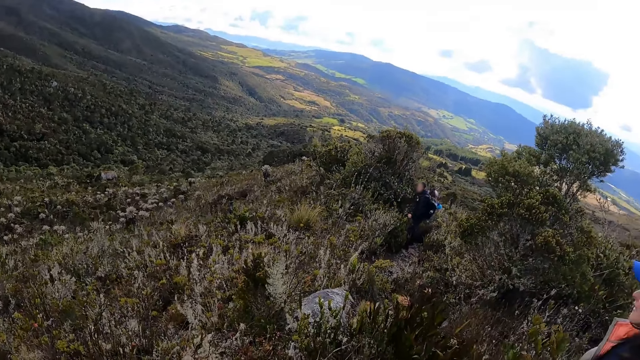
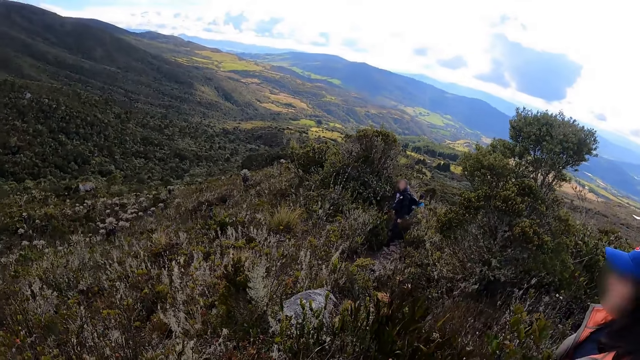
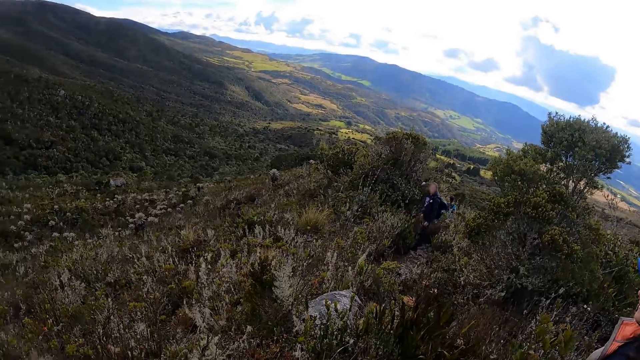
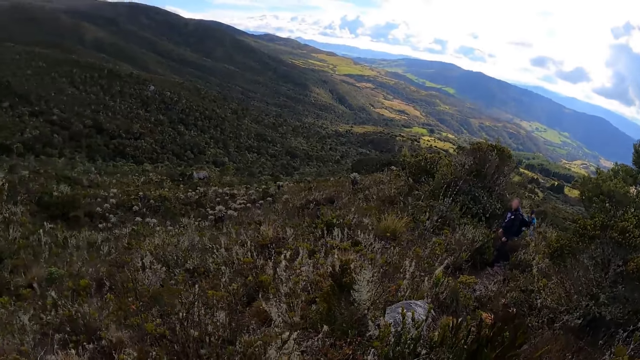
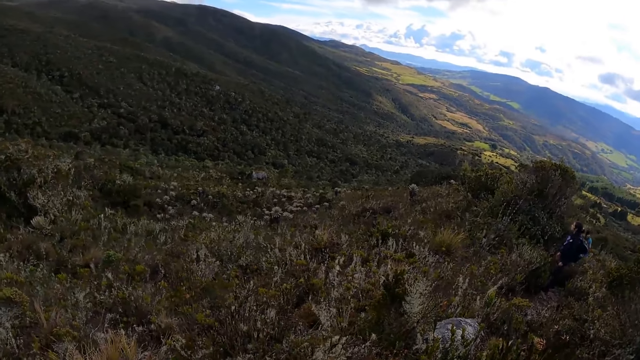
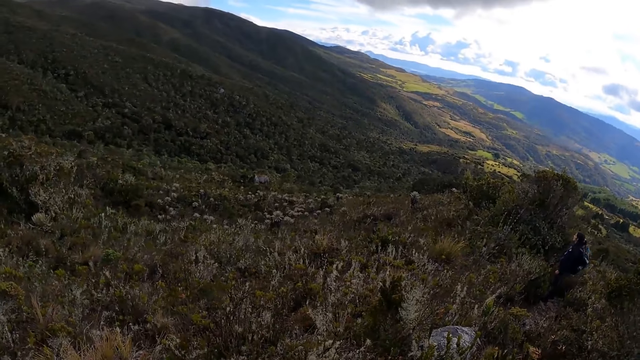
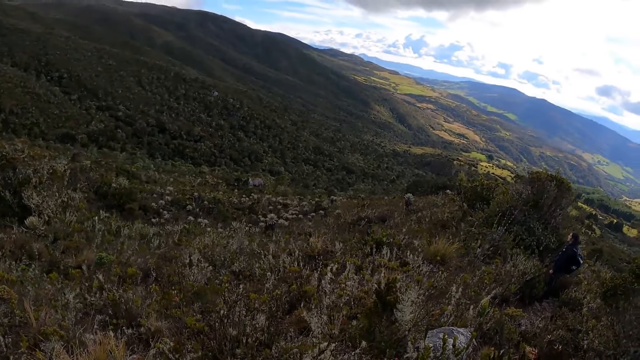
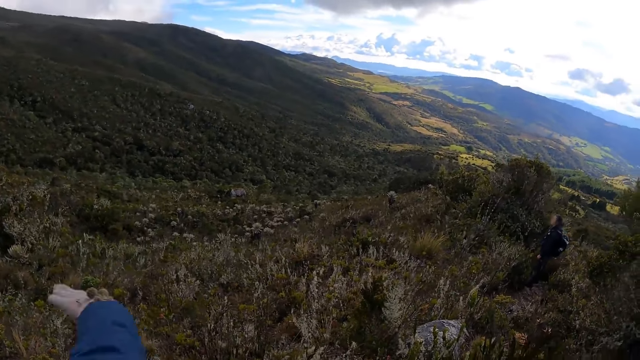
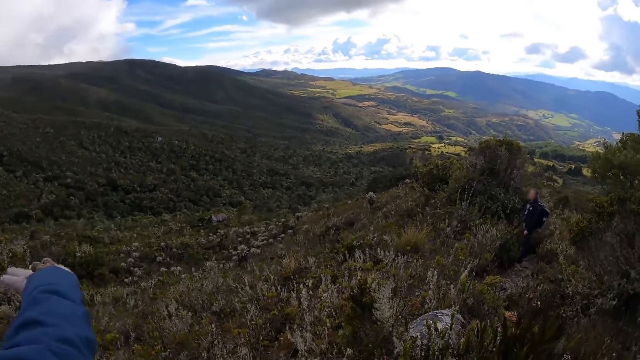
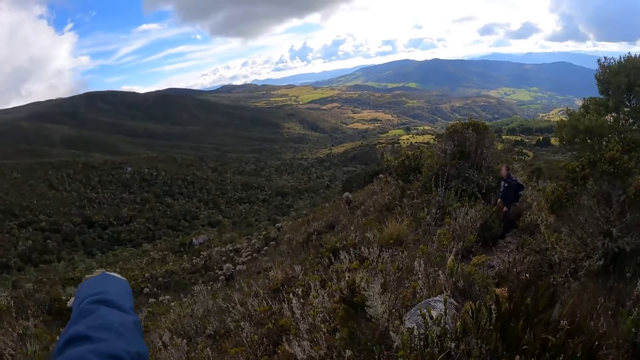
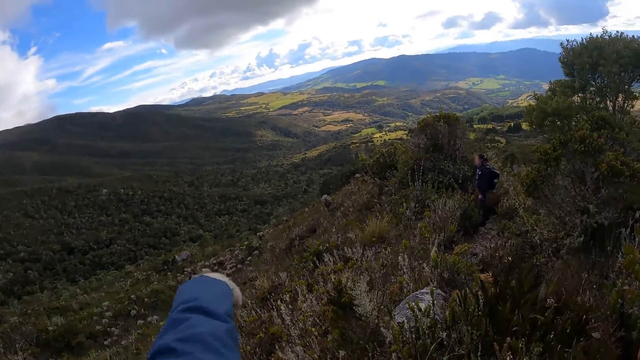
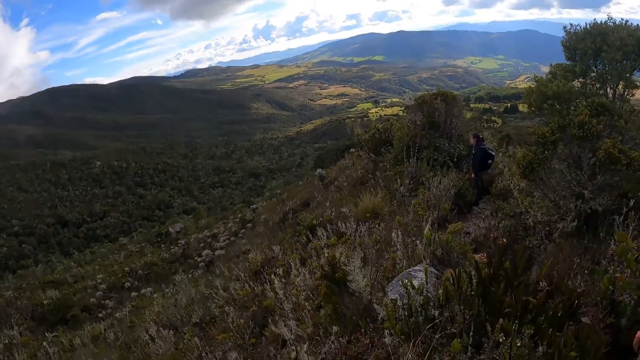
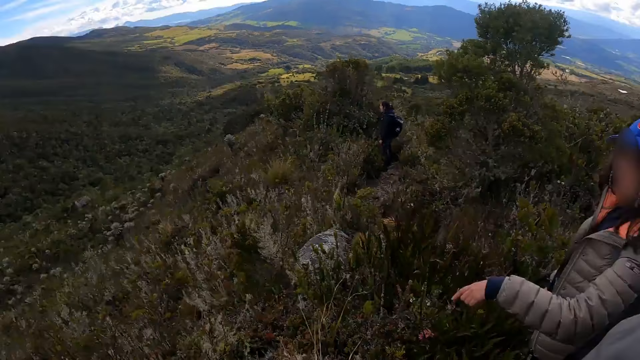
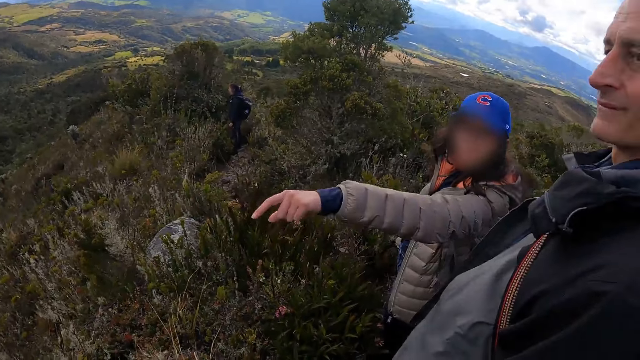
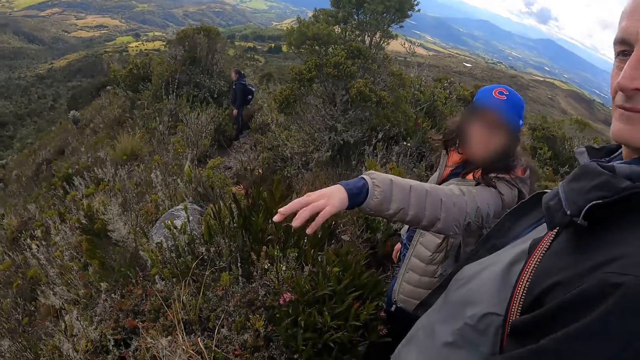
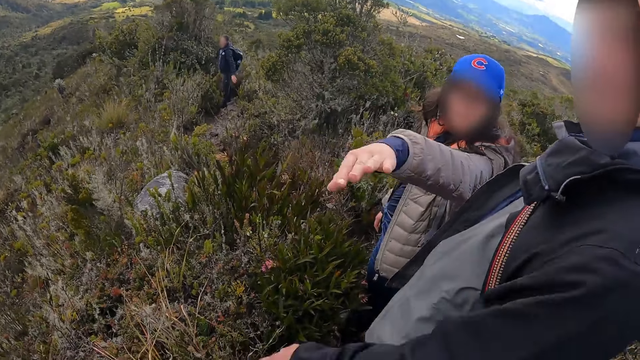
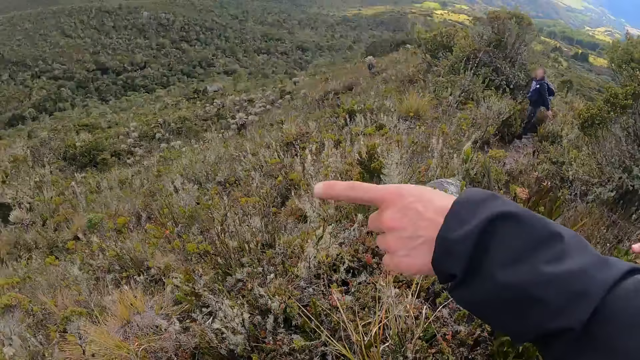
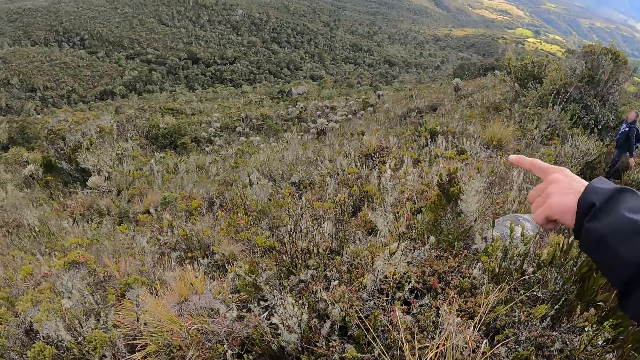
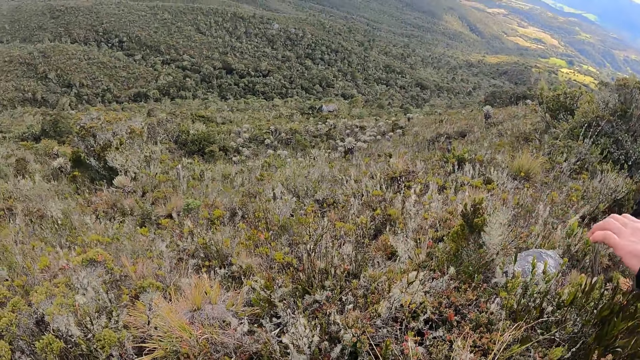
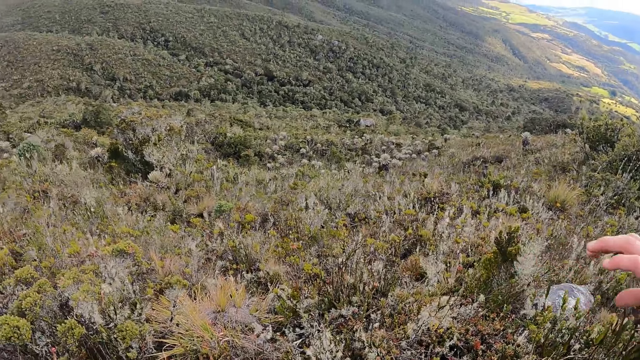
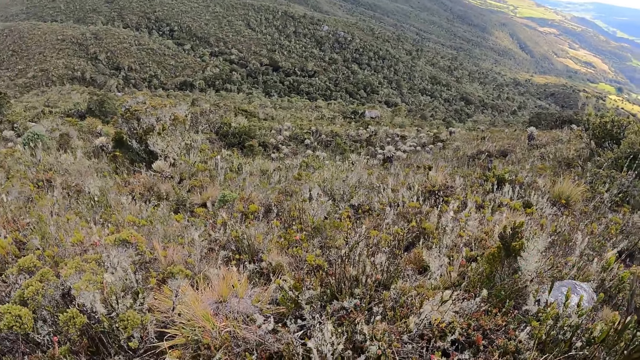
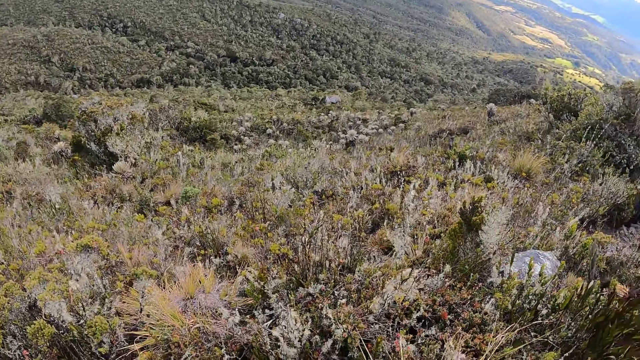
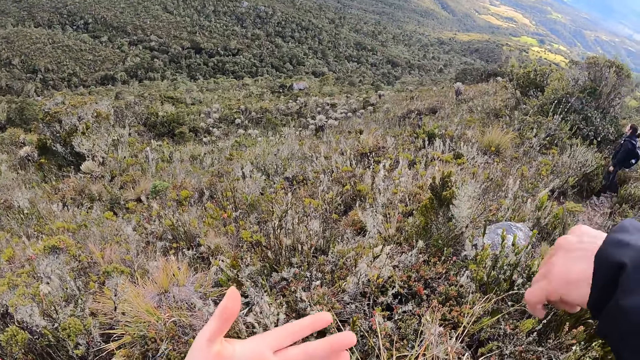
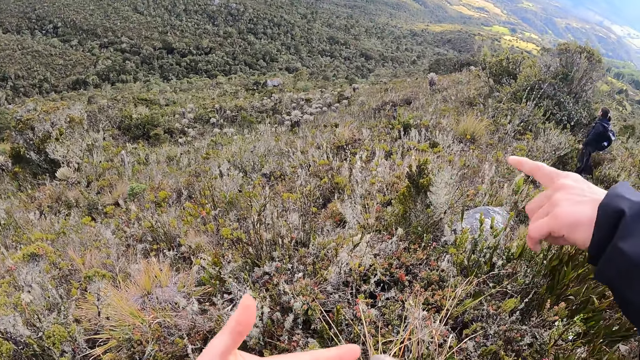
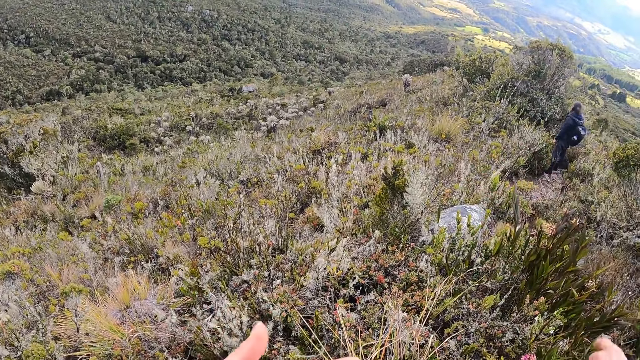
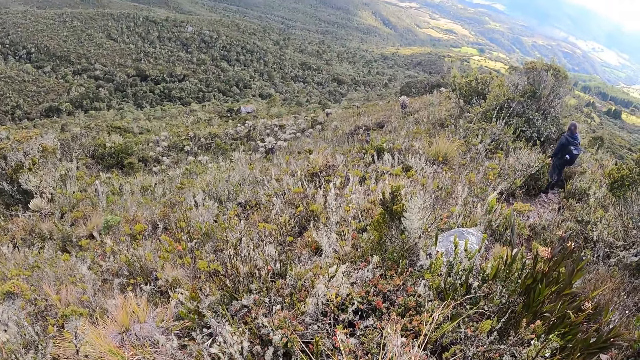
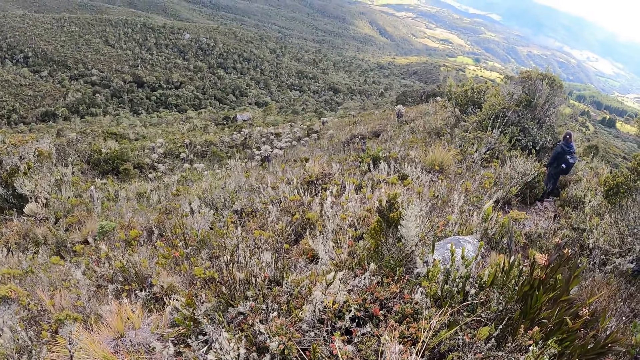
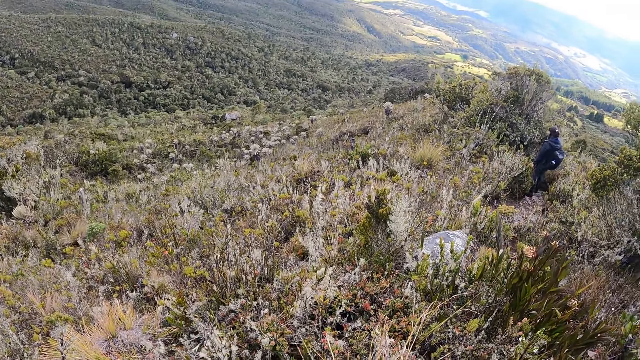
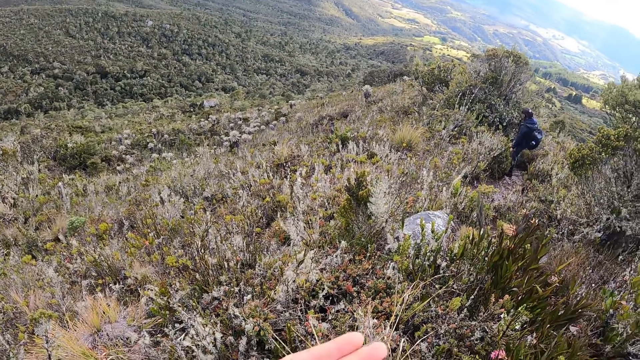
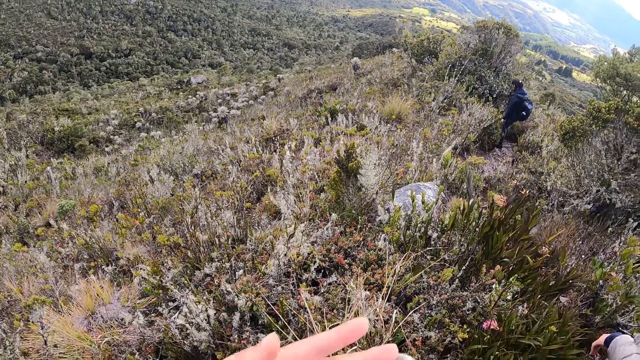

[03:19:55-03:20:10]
The camera wearer points his left hand forward. He looks around and talks in gesture. The woman stretches her left hand forward. The woman talks in gesture. The camera wearer looks at the woman. The man stretches his left hand forward. The camera wearer looks around. The man talks in gesture. The man talks in gesture again. The camera wearer looks at the hand. He looks around.

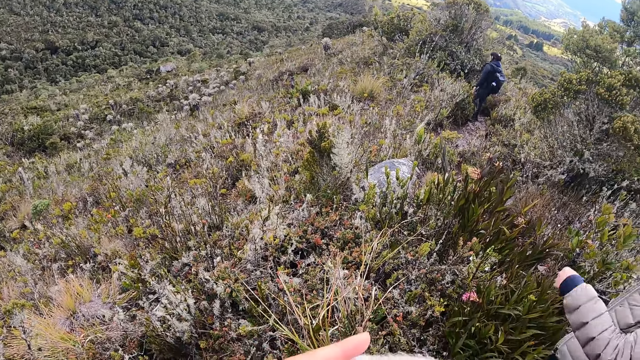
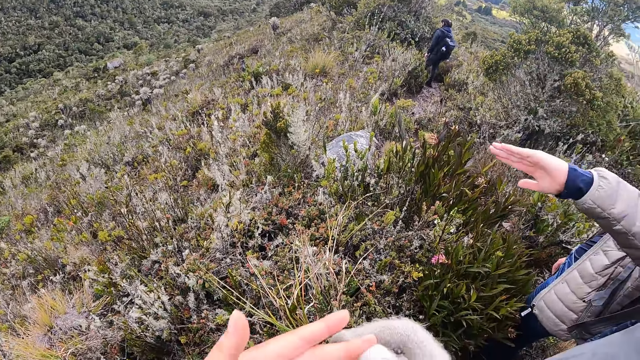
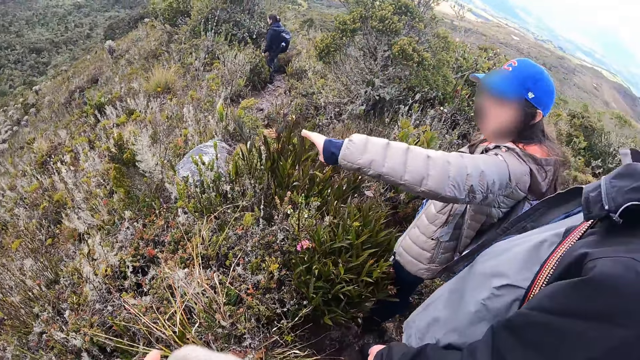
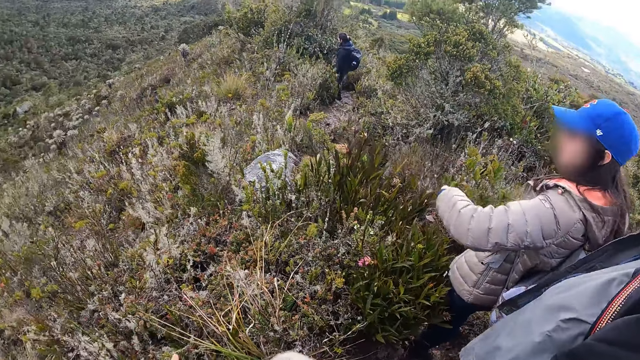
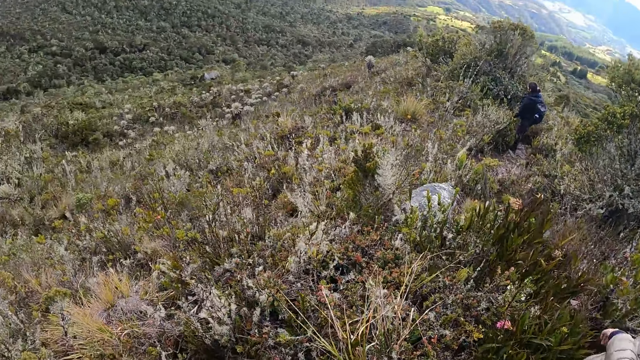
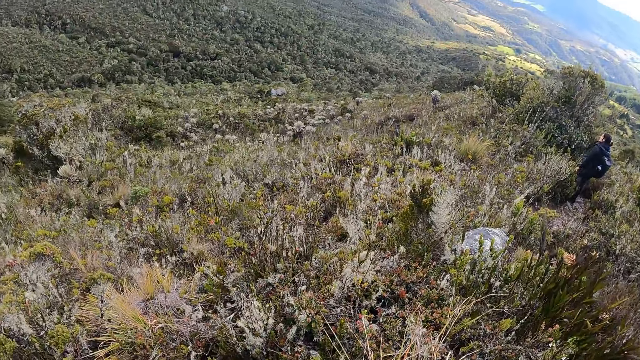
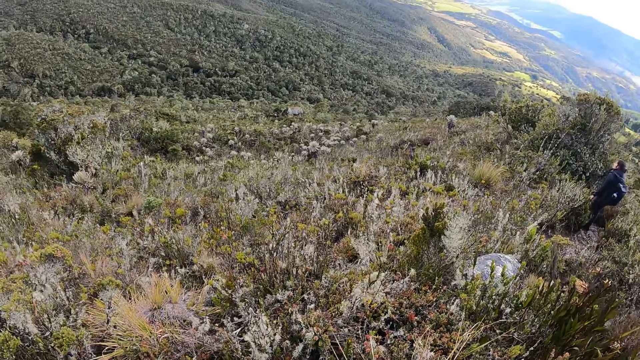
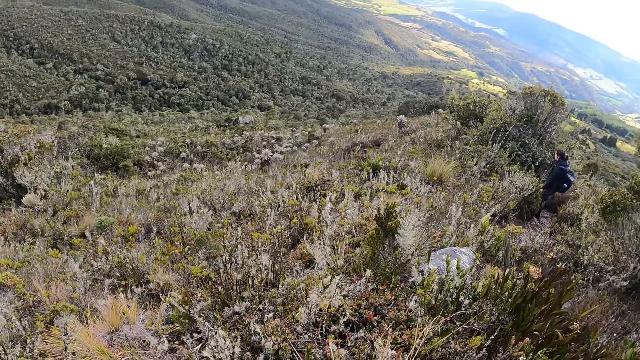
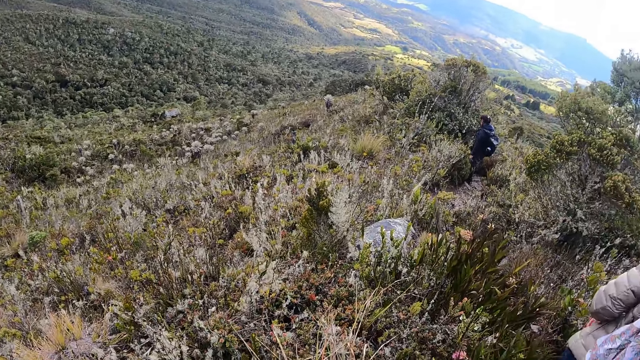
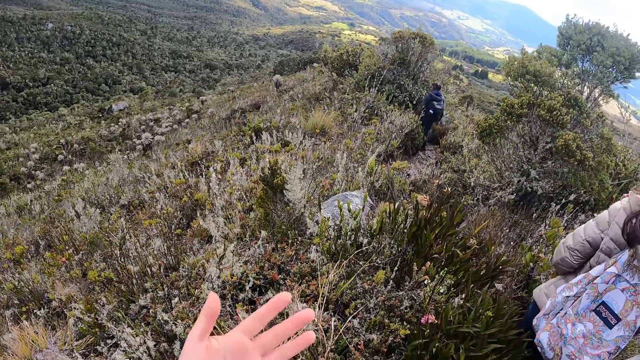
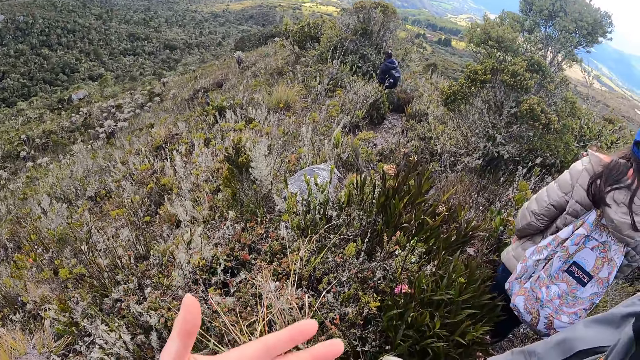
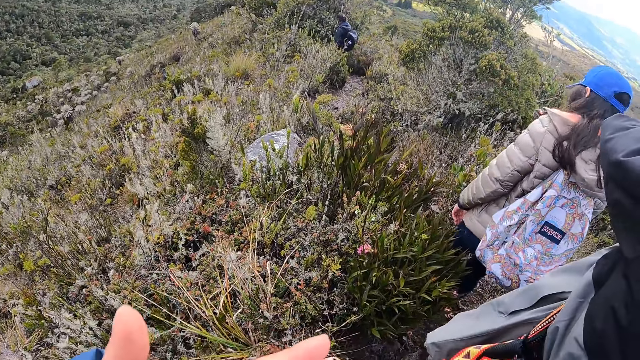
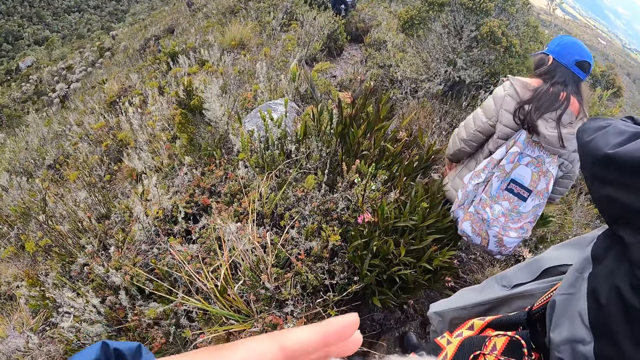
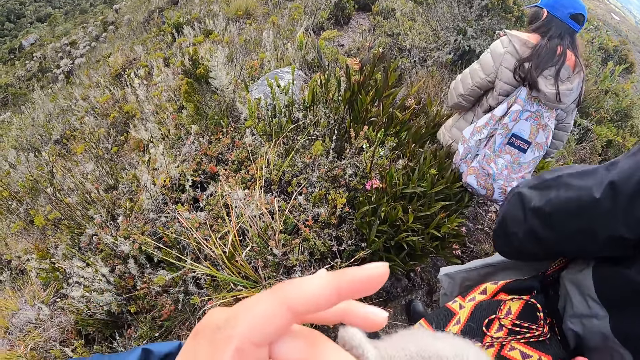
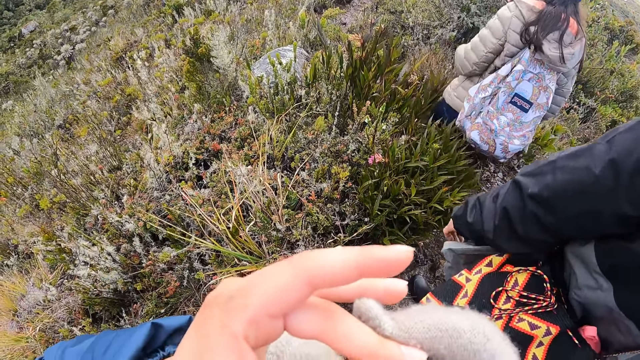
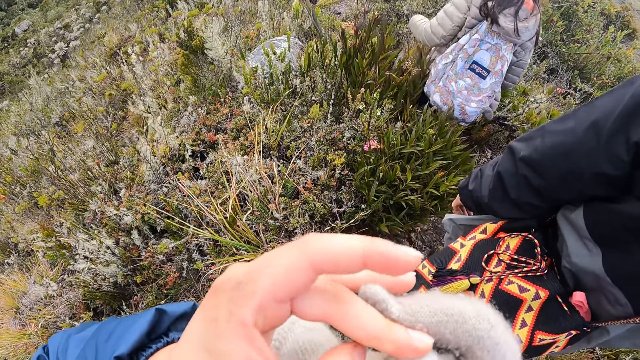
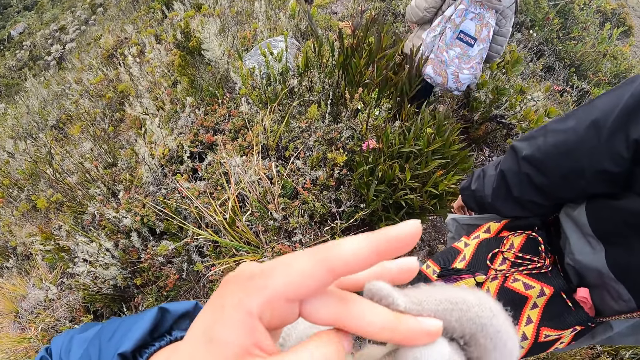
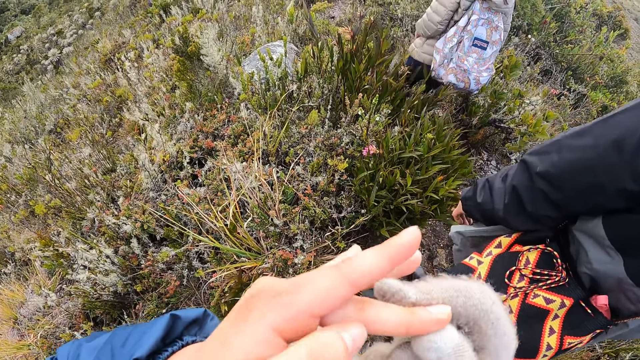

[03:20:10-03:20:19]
The camera wearer looks at the hand. A woman talks in gesture. The woman stretches her left hand forward. The woman talks in gesture again. The camera wearer looks around. He looks around again. He looks at the hand. He looks at the hand again. The woman walks. The camera wearer scratches his left hand with his right hand.
